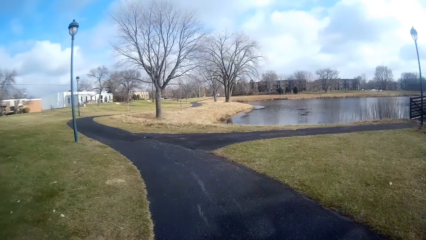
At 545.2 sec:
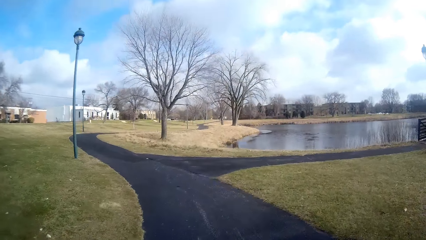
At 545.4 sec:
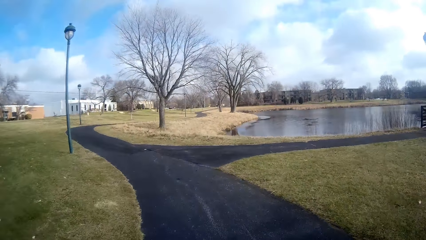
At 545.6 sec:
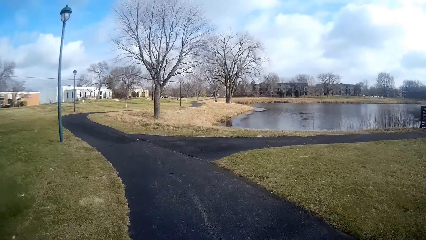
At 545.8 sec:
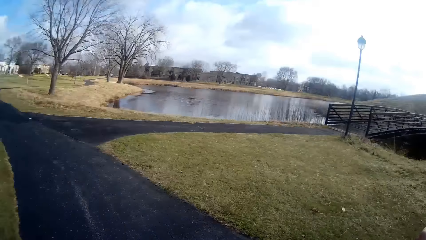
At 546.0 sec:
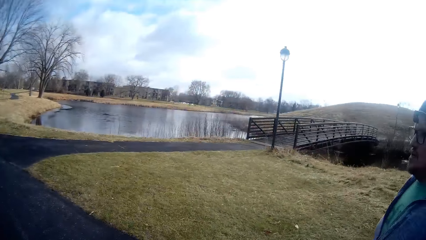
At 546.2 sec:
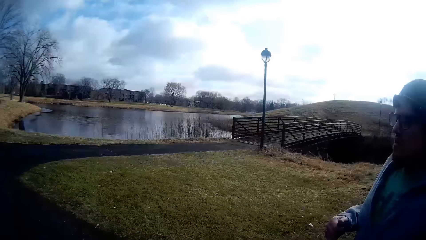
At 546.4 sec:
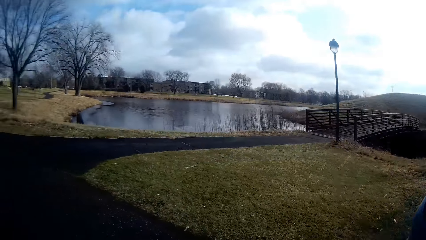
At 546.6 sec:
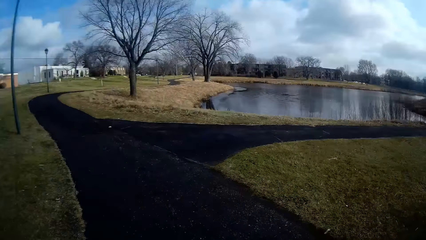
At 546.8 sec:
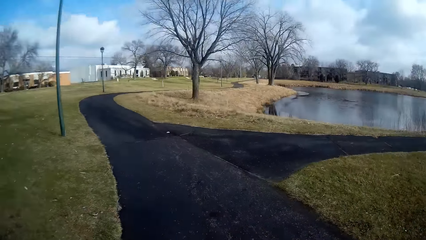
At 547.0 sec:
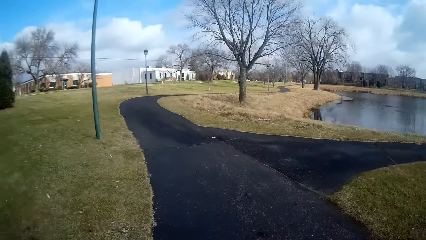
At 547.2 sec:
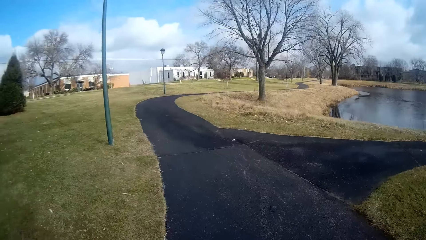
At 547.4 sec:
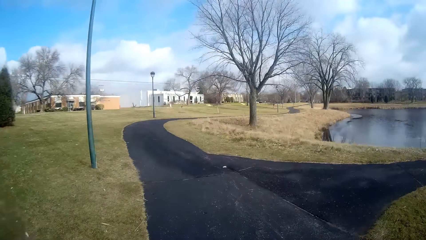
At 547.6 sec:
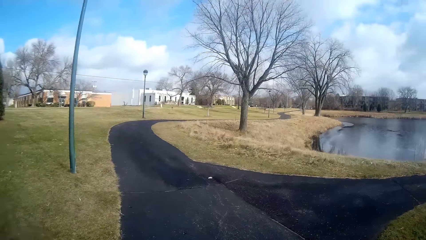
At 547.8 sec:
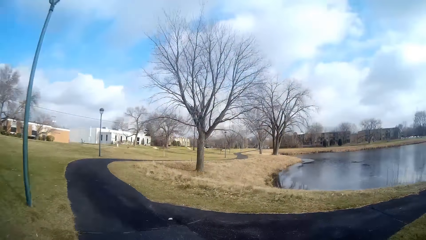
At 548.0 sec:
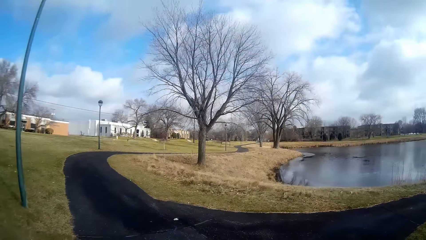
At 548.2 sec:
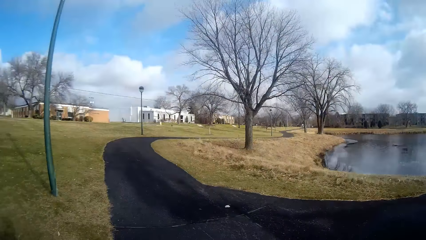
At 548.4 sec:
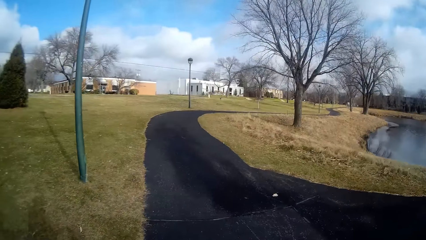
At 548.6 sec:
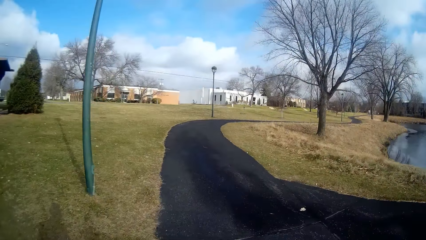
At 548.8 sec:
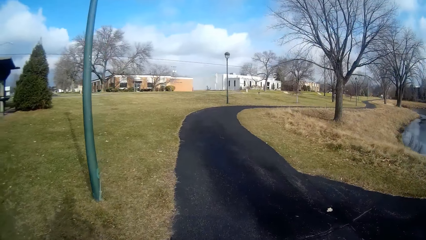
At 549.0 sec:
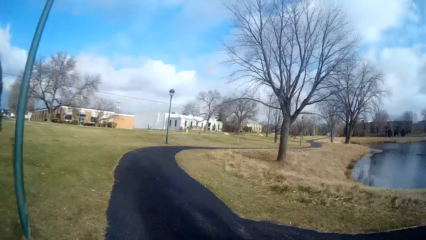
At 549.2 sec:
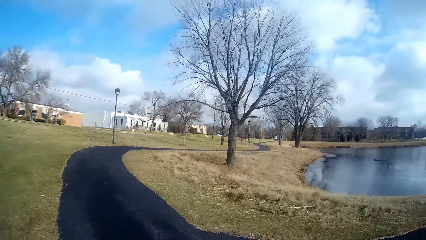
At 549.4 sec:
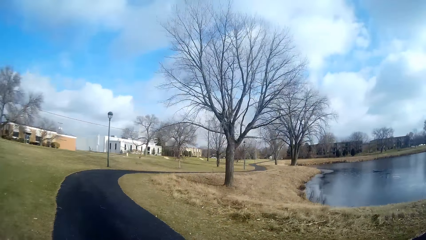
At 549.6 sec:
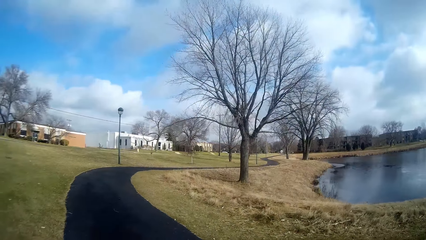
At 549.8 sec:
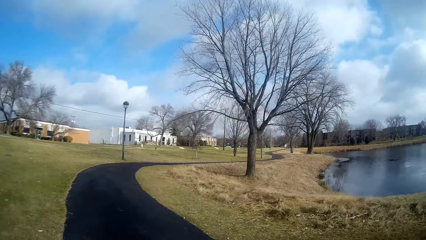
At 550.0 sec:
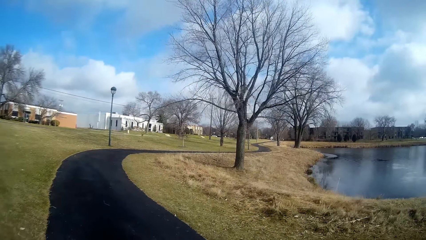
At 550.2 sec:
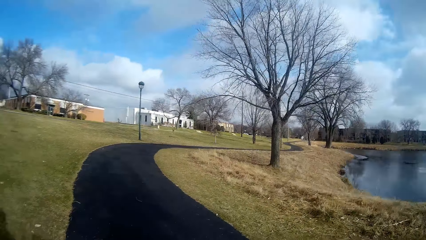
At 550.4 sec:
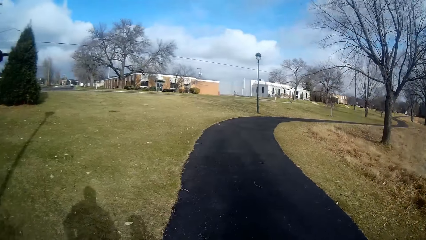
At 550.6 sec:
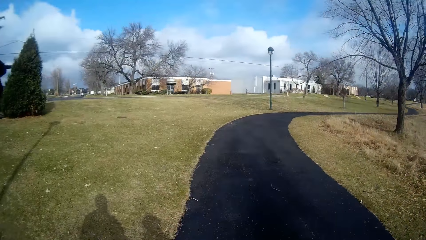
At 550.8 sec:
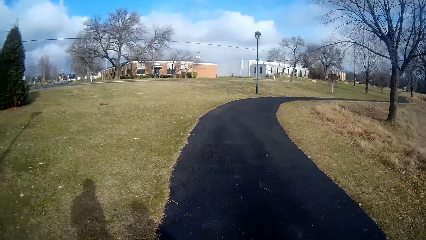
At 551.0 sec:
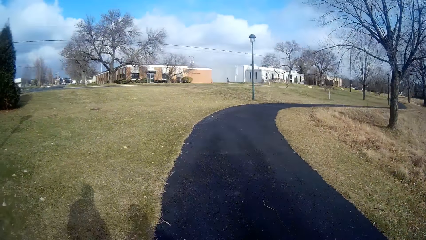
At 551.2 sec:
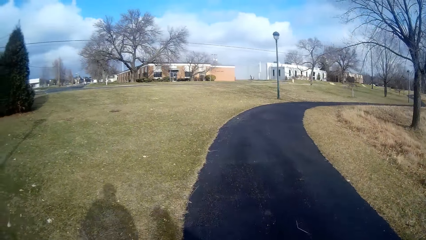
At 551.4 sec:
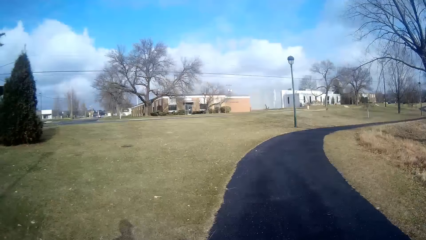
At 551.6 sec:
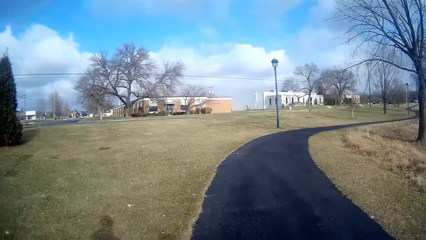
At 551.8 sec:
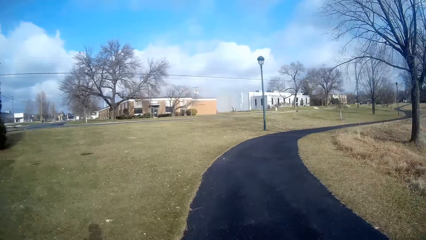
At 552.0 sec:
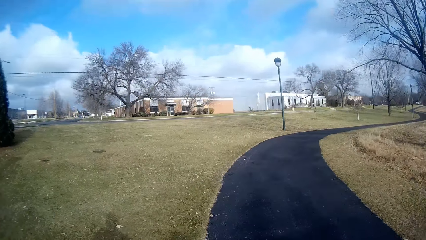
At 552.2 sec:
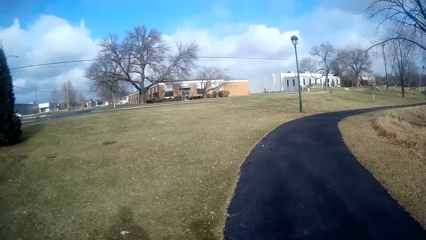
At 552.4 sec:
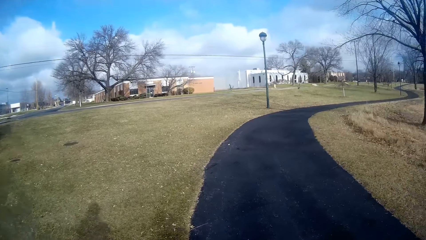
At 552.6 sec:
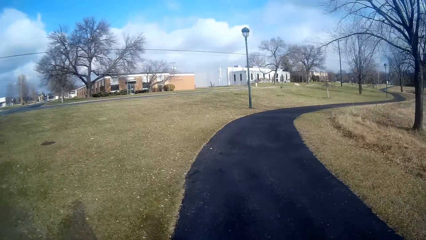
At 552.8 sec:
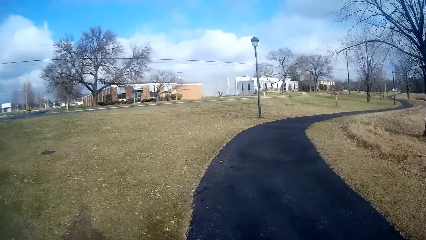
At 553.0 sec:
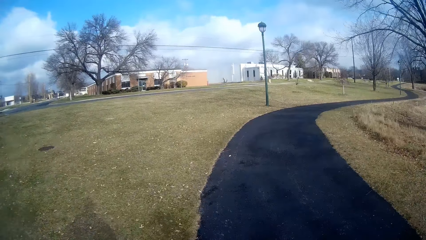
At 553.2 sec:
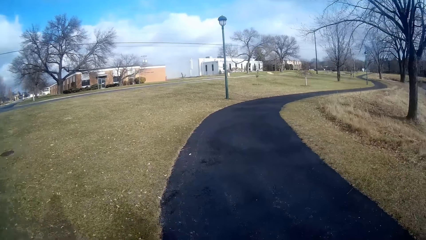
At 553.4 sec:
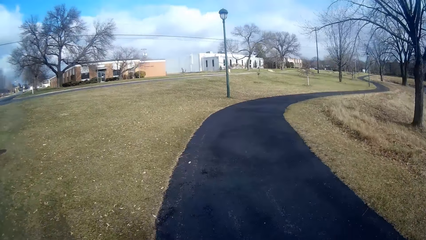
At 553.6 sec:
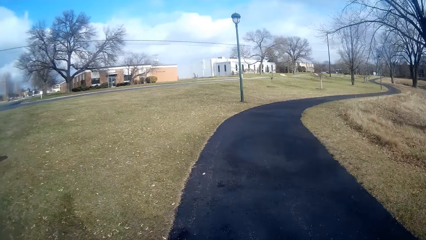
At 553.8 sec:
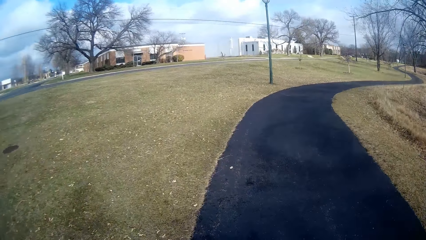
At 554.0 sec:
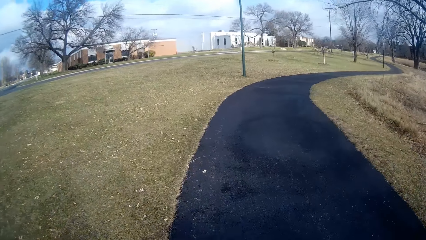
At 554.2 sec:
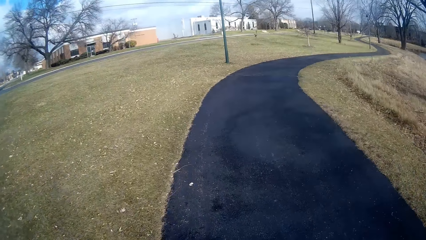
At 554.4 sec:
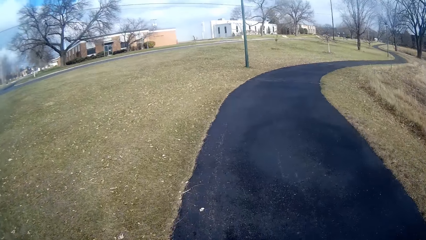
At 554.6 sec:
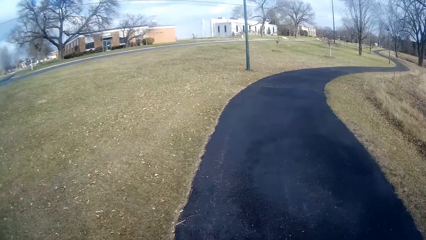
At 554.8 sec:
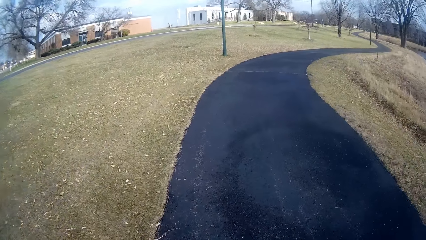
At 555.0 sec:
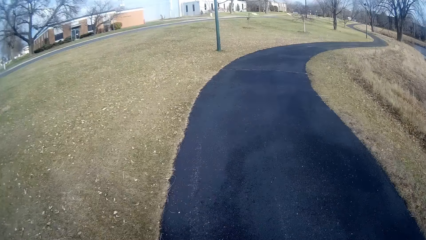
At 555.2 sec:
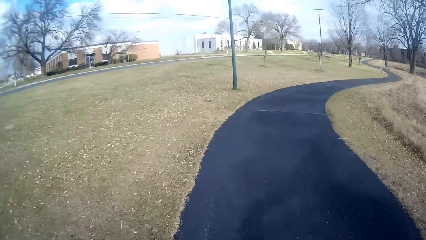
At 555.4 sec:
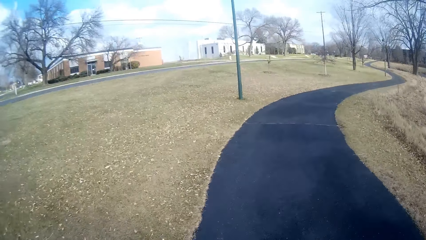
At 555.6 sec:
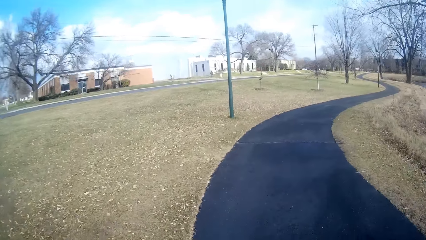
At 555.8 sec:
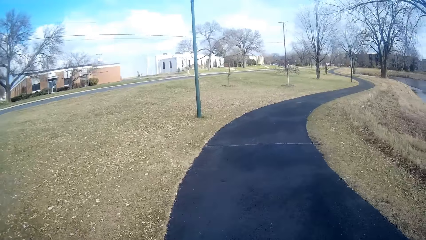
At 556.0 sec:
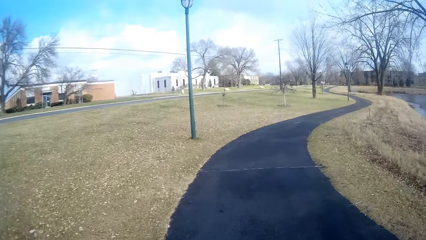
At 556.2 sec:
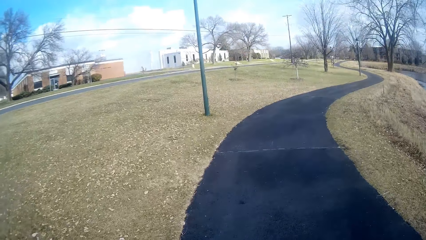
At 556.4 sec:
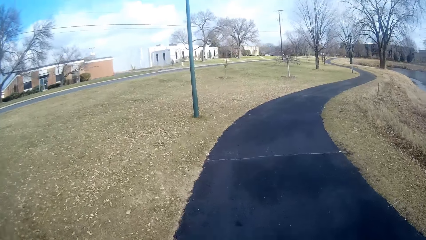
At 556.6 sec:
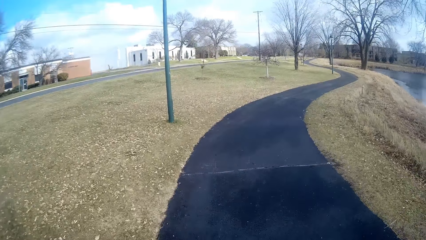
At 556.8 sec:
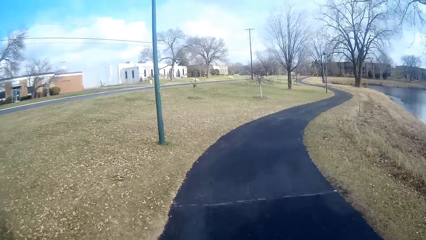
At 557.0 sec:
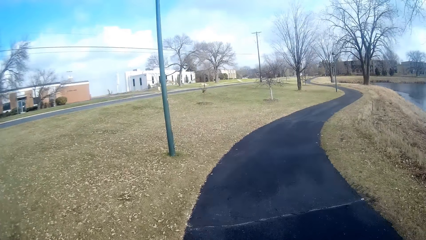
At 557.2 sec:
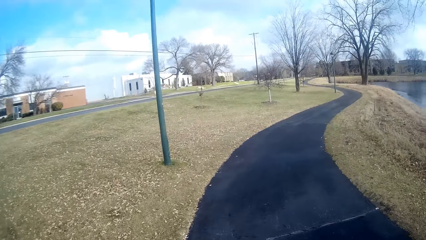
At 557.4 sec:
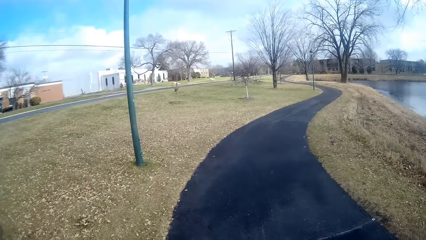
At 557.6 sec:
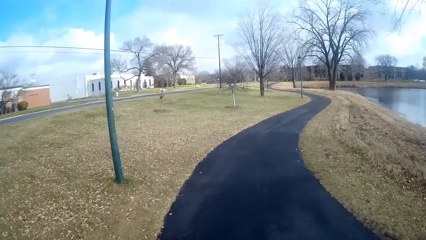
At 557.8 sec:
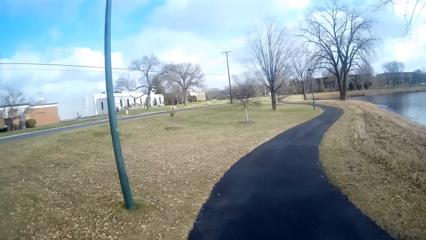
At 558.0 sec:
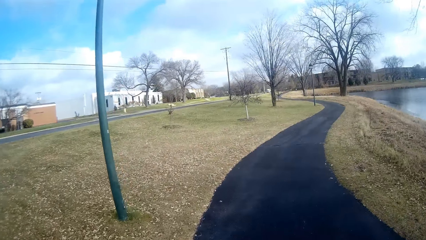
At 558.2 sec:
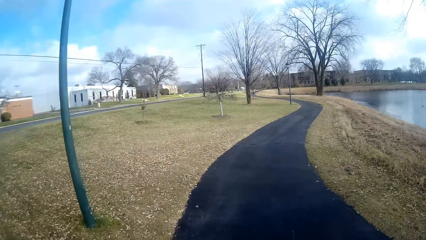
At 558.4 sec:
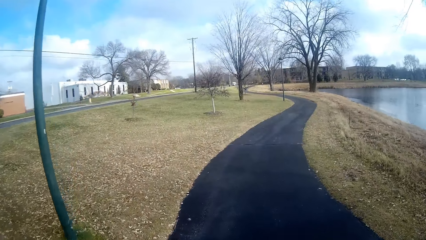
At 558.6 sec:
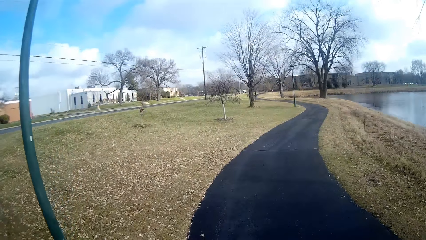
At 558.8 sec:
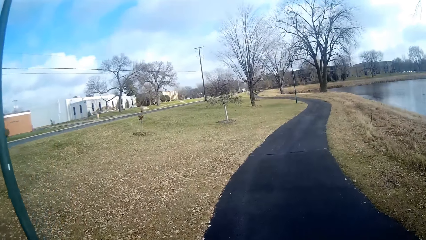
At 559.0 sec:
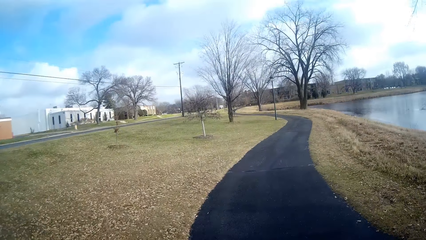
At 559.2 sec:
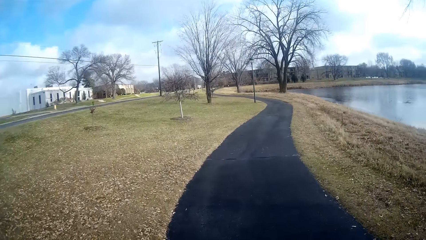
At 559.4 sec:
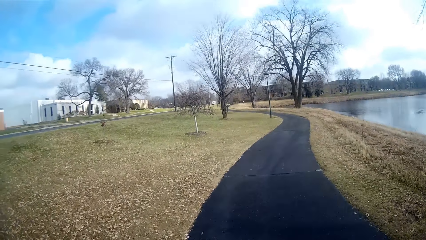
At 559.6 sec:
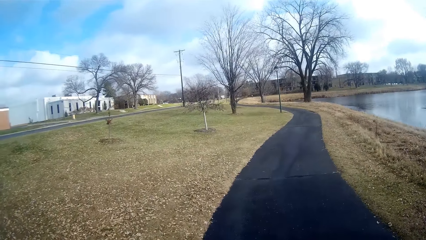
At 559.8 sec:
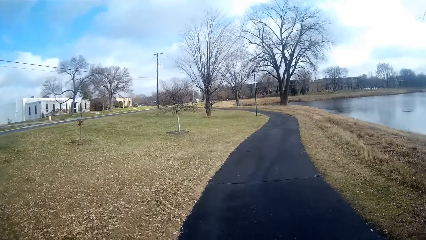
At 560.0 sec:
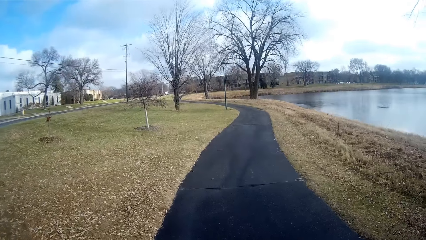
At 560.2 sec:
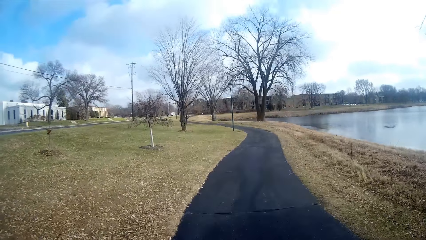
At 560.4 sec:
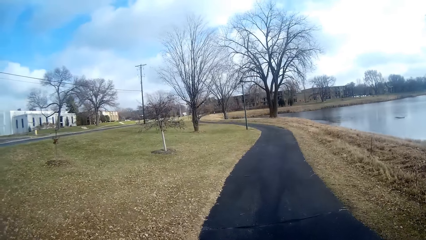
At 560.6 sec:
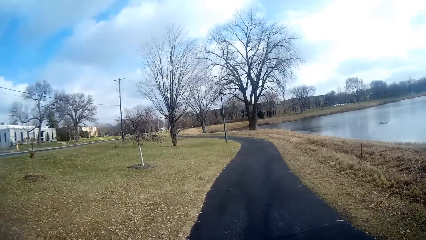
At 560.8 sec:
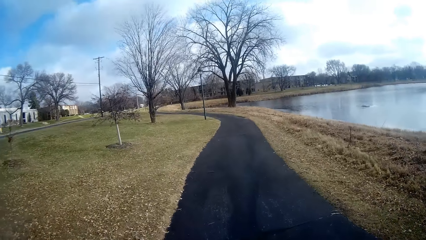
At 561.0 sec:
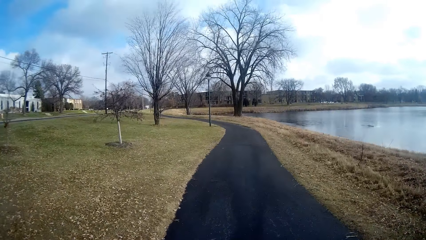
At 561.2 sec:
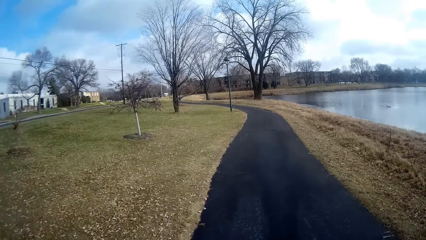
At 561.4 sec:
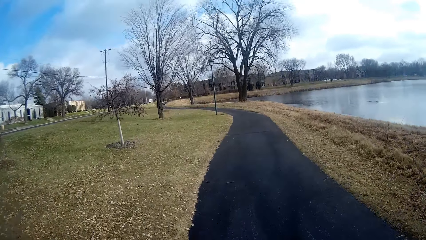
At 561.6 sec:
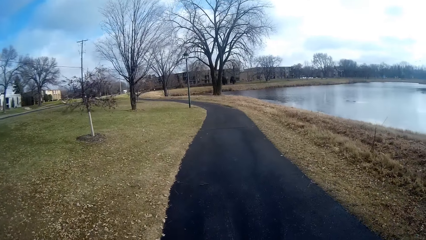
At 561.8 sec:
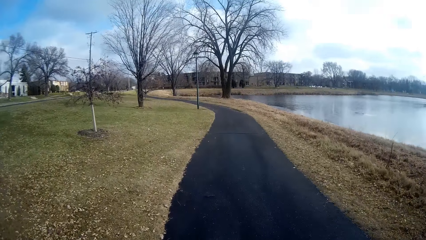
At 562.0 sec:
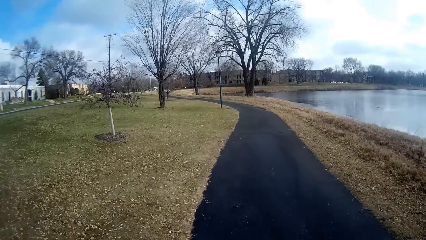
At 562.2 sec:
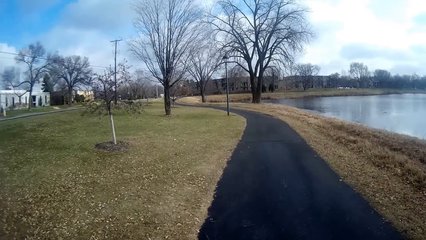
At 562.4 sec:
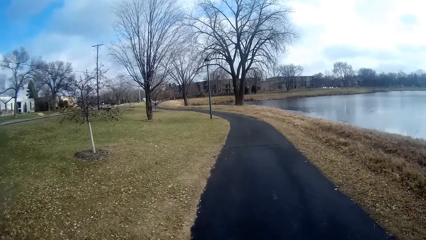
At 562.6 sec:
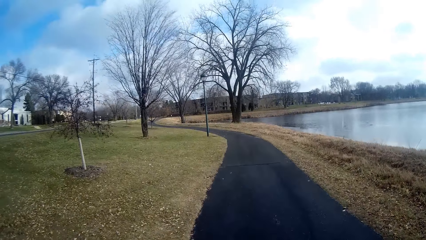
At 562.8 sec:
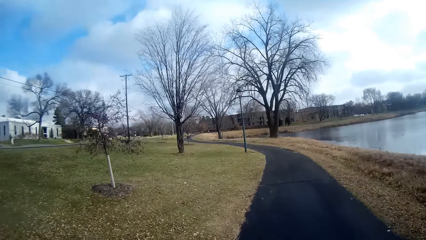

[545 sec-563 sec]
A person jogs around. The camera wearer jogs around. They jog on their way.
